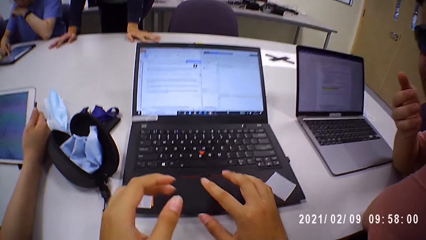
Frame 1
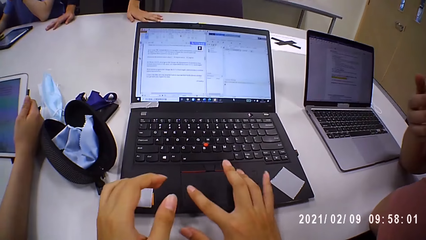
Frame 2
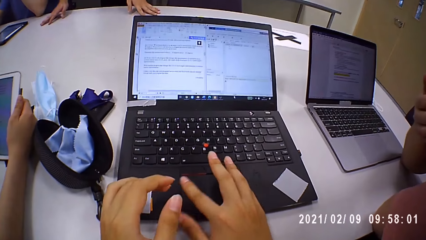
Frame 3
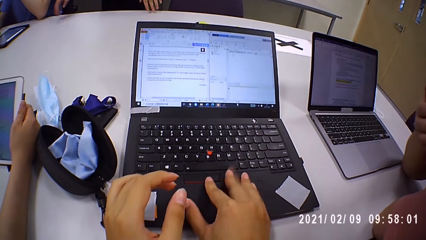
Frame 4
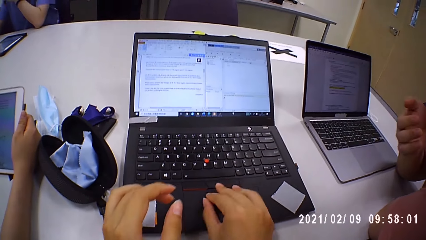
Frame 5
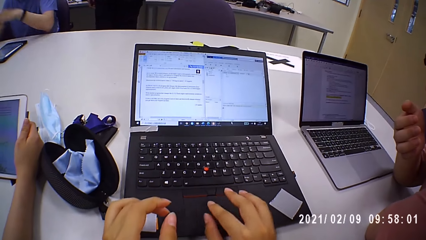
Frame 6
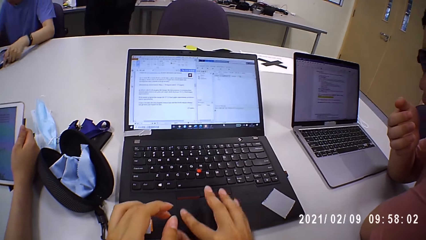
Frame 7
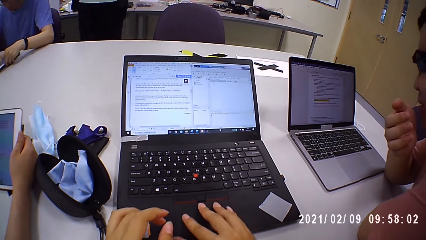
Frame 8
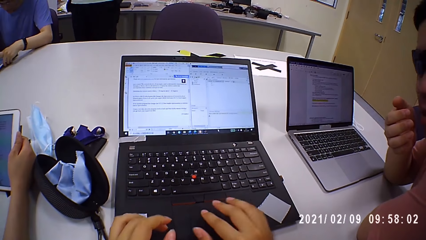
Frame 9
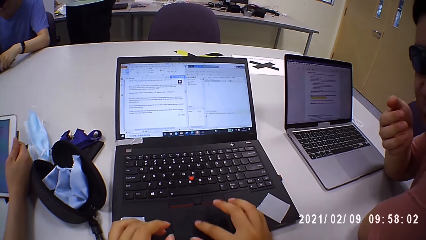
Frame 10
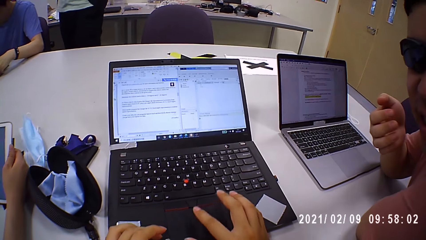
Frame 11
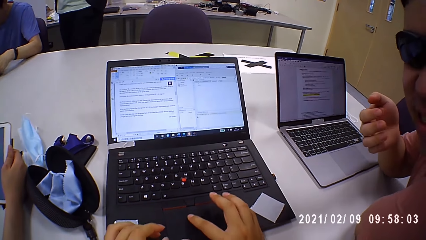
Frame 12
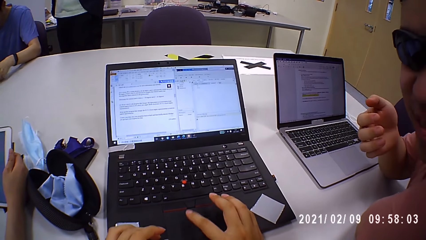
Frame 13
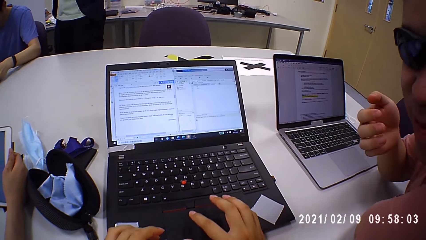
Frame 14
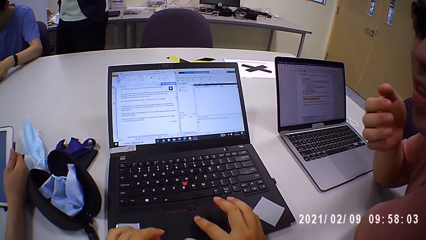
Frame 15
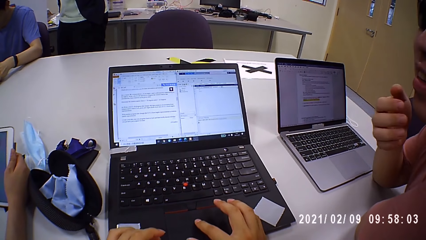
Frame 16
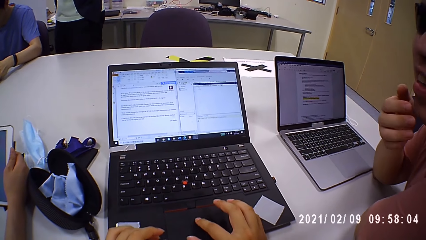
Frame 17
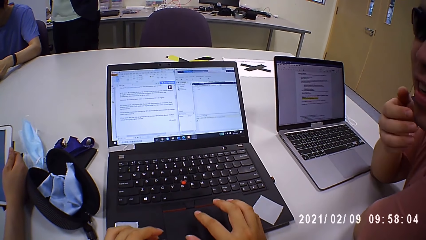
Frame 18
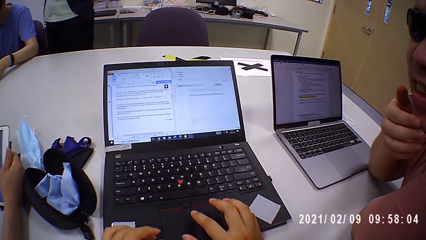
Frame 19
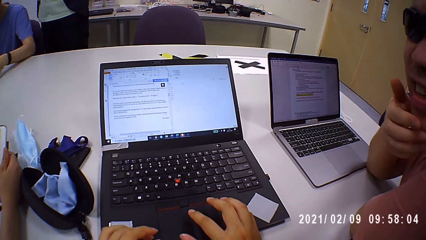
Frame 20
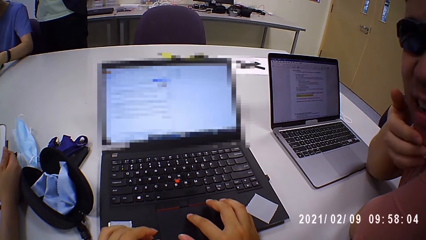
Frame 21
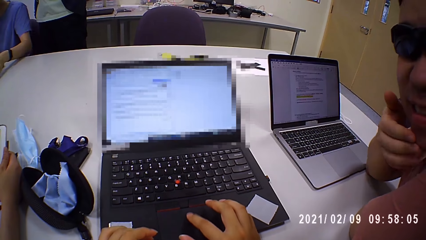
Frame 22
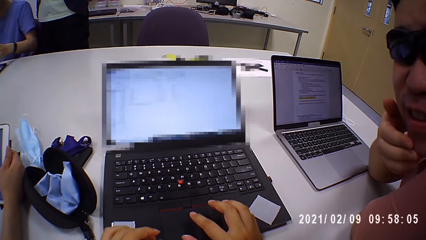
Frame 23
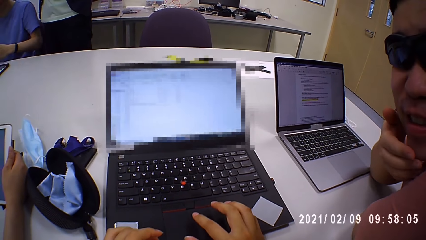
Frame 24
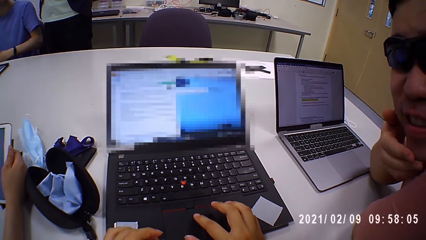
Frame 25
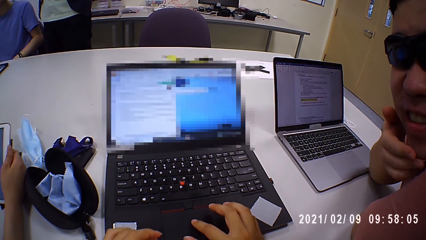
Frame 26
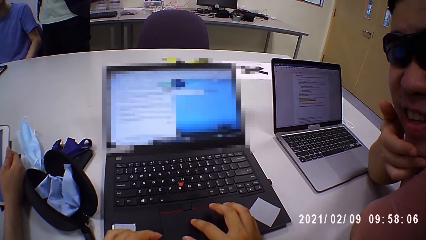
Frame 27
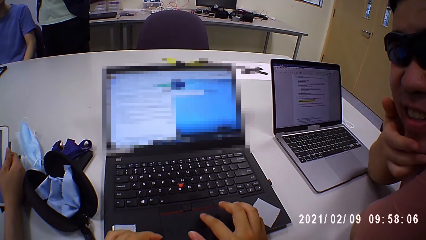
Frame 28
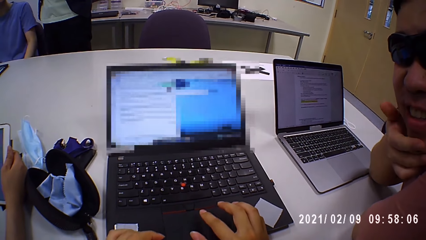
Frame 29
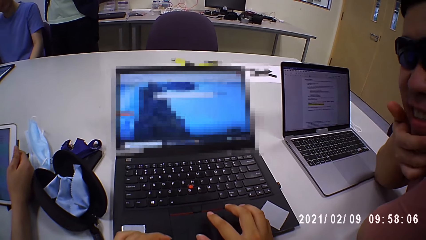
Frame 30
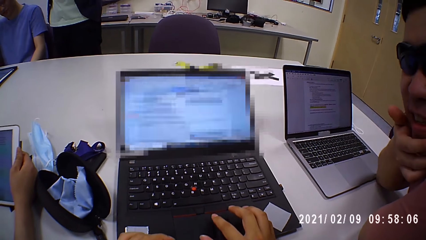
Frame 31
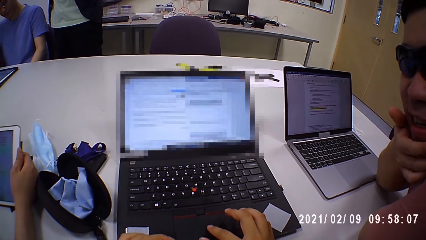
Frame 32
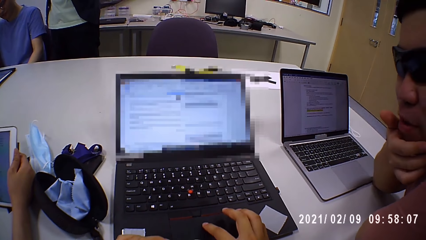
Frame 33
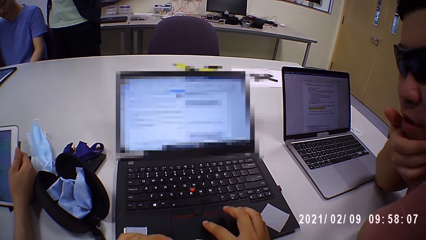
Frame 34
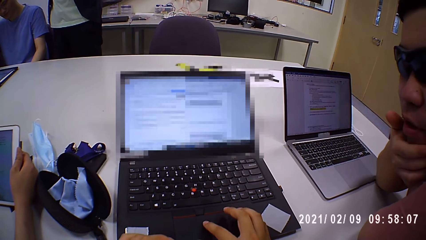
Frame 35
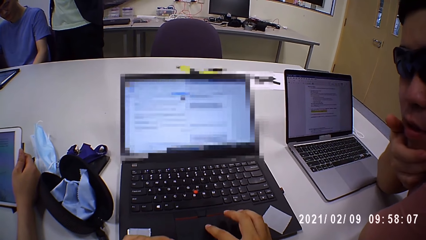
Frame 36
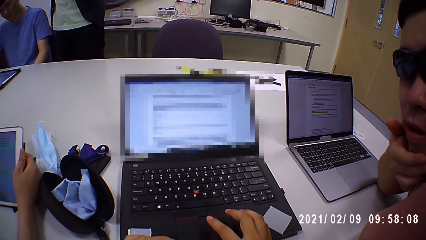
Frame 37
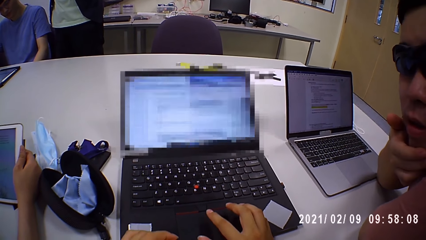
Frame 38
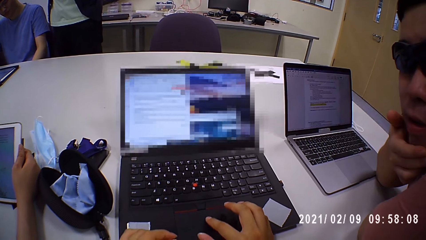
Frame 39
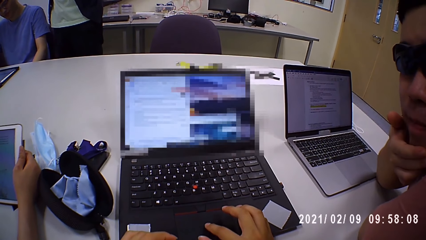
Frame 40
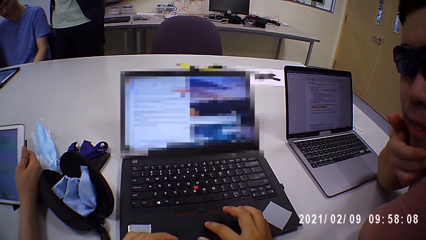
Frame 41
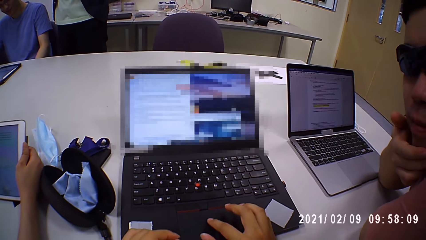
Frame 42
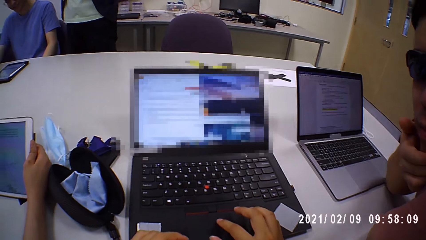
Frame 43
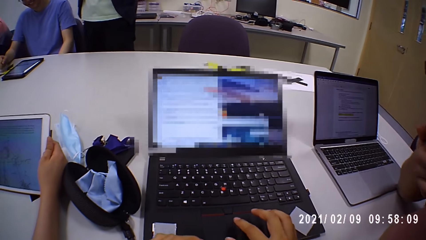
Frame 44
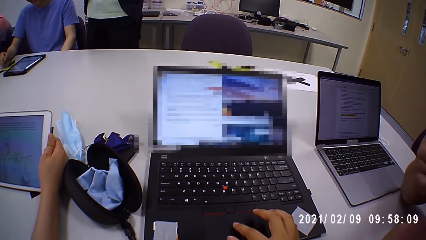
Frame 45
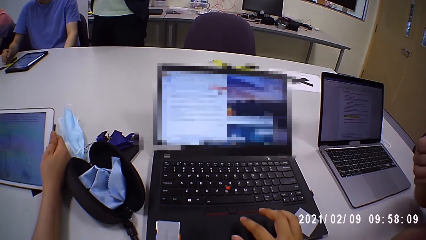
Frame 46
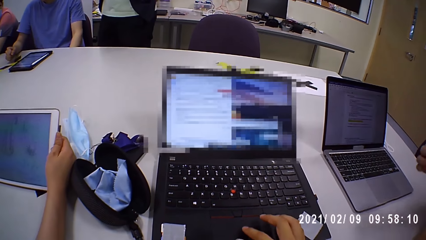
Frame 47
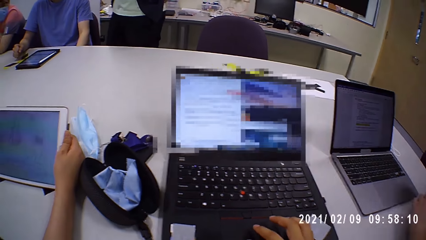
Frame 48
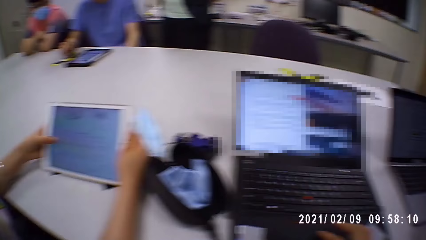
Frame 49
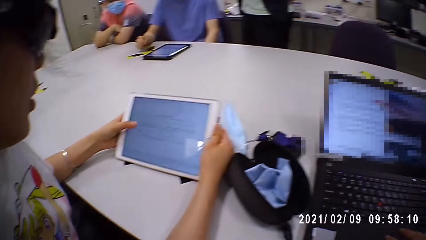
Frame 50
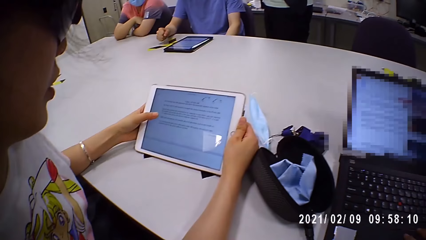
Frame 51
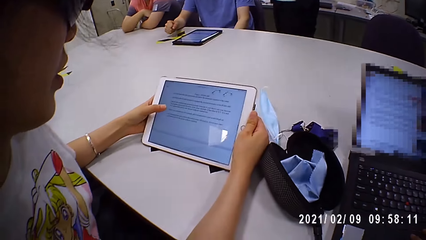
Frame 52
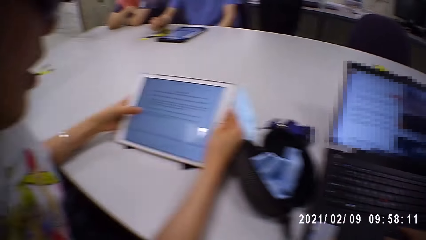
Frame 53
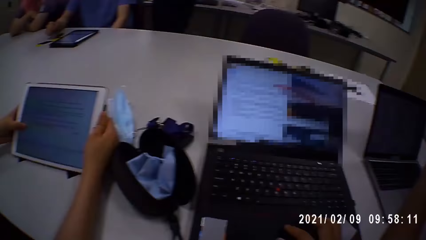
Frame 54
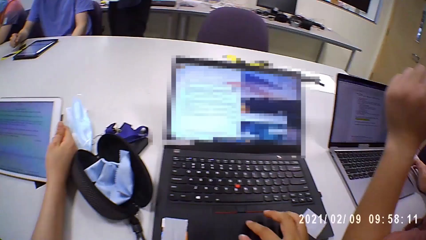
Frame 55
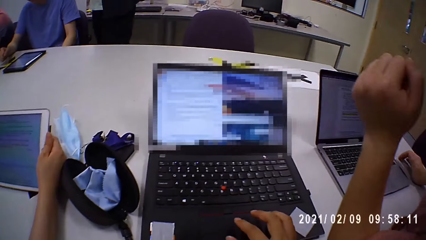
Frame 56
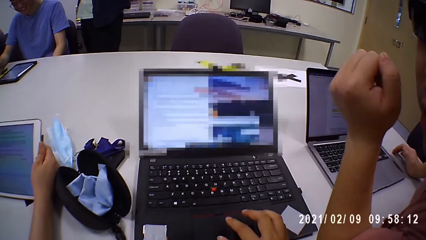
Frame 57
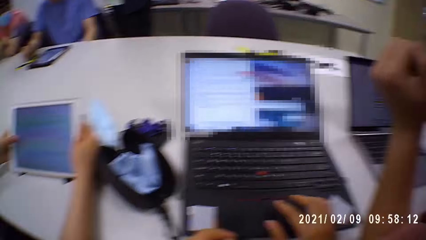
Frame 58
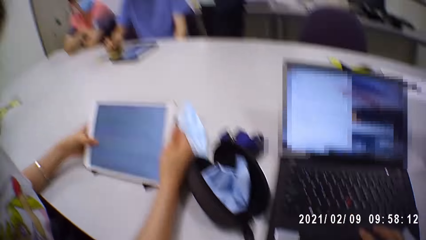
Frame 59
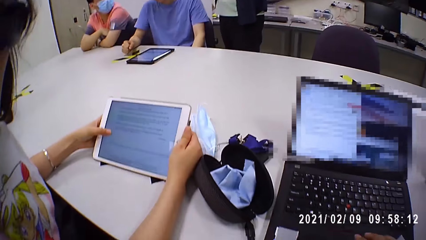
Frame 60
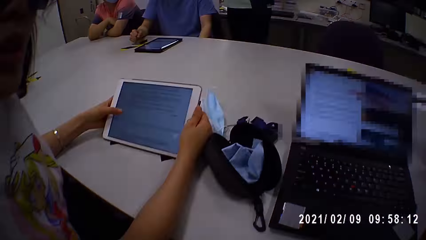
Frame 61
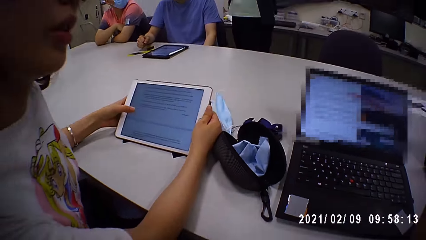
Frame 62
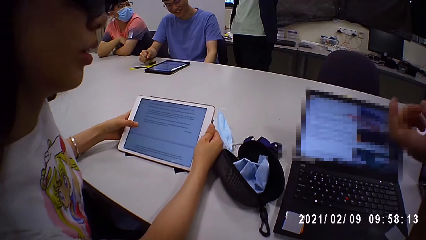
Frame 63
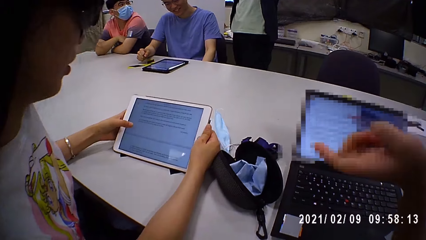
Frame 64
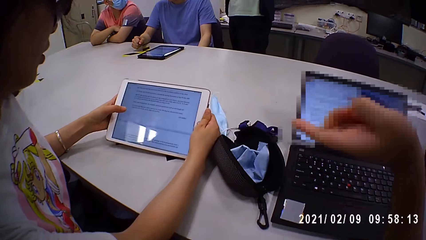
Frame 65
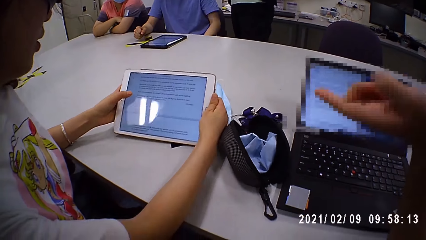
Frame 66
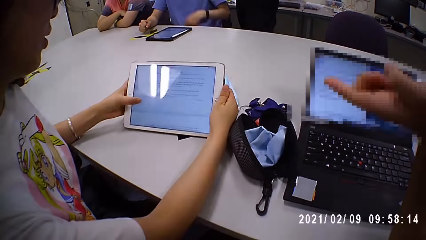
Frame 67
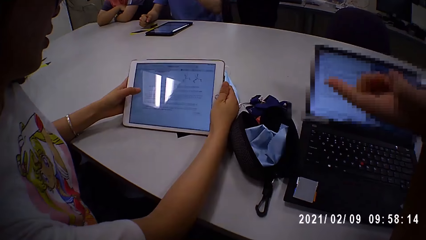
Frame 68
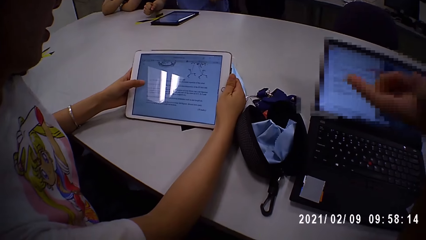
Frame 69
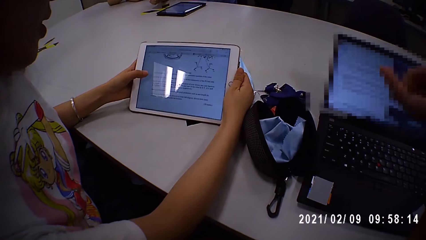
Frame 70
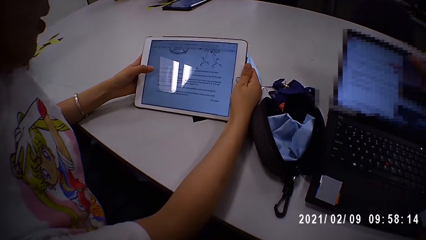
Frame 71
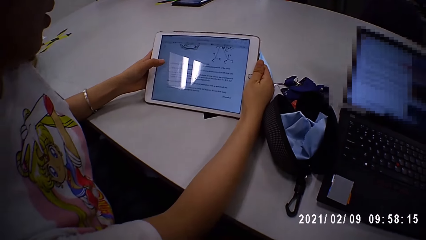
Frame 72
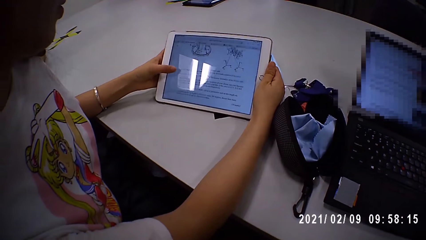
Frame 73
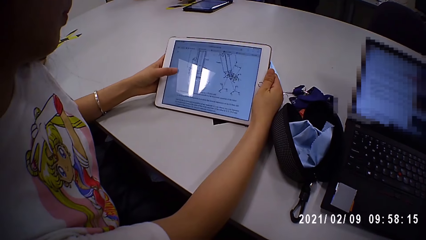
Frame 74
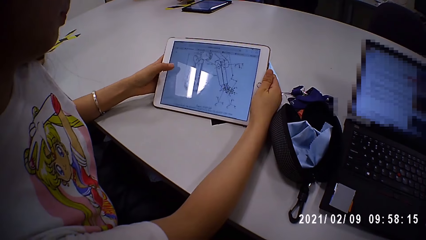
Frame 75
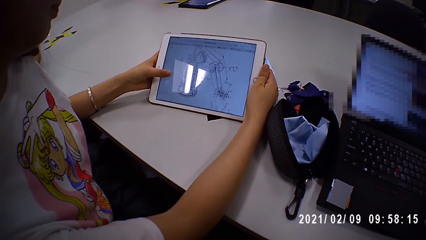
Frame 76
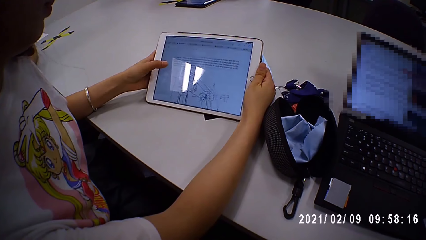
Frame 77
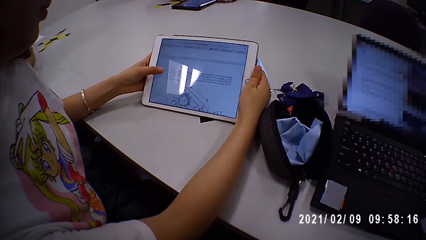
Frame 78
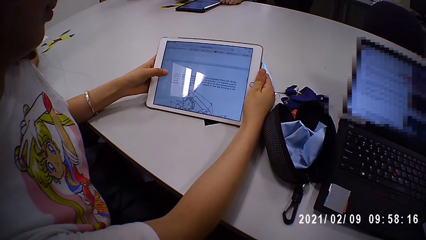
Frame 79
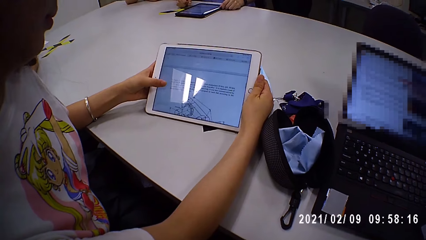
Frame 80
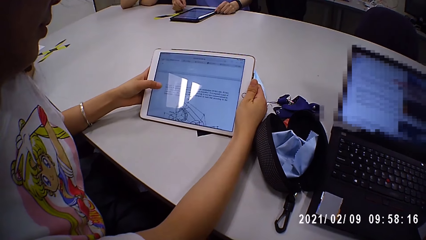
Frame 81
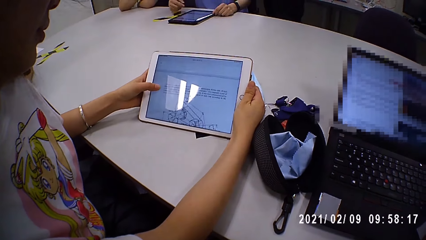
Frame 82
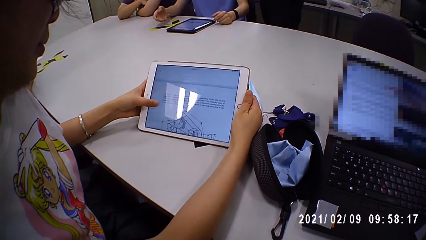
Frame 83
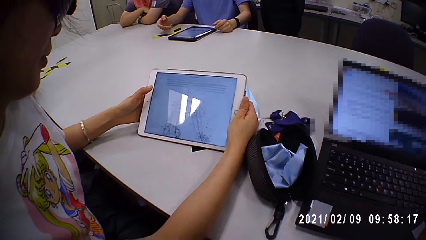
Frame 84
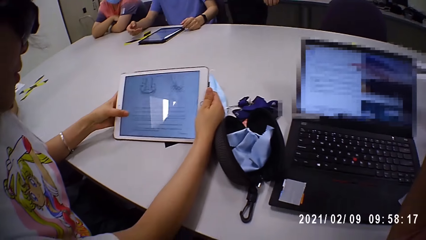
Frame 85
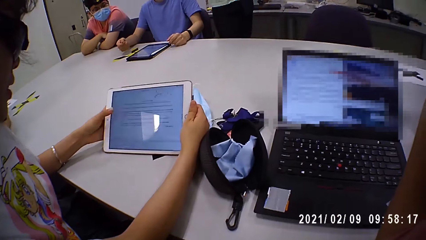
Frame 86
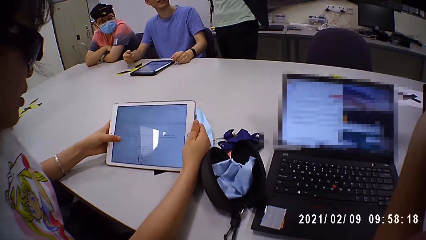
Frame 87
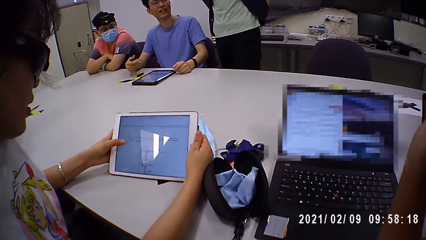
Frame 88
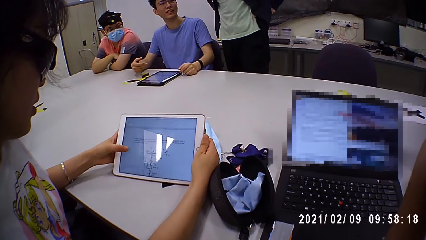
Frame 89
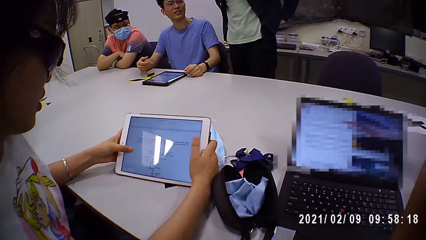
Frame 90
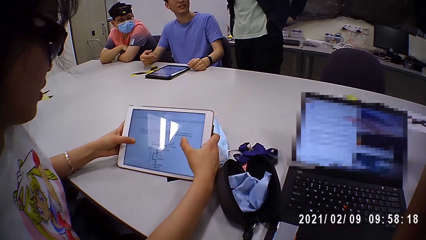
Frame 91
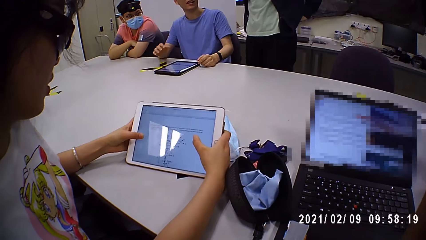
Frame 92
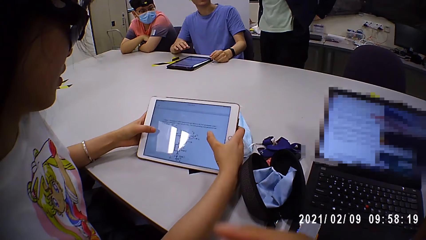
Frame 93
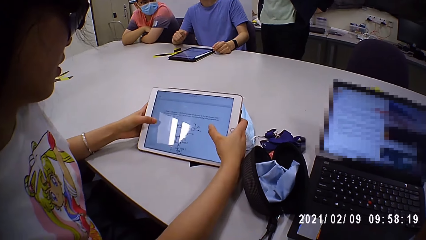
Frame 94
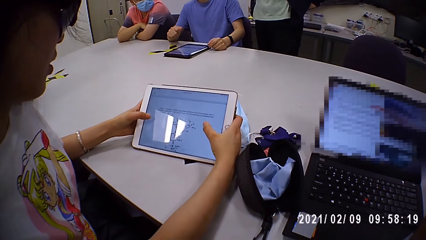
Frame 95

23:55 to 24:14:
The man converses with the camera wearer. The woman converses with the camera wearer and the man. The camera wearer looks around. The man places his right hand on the table. The woman browses the iPad. The camera wearer looks around. The woman operates the iPad with both hands.
